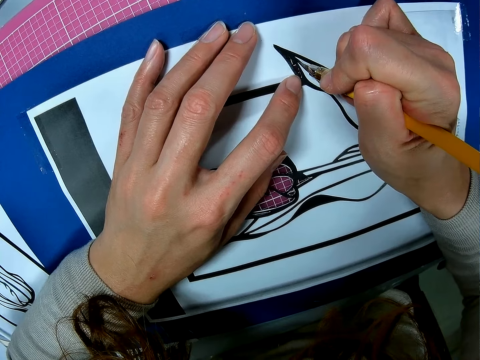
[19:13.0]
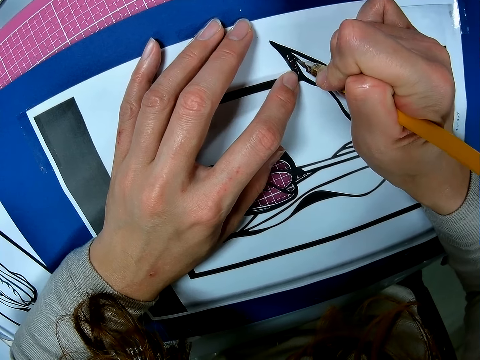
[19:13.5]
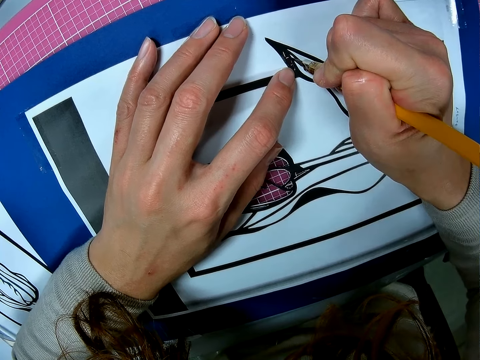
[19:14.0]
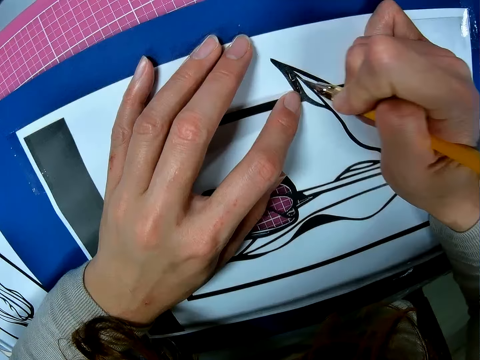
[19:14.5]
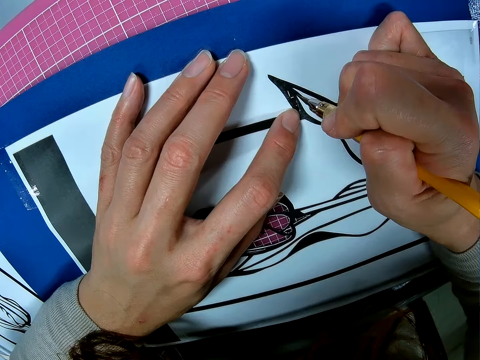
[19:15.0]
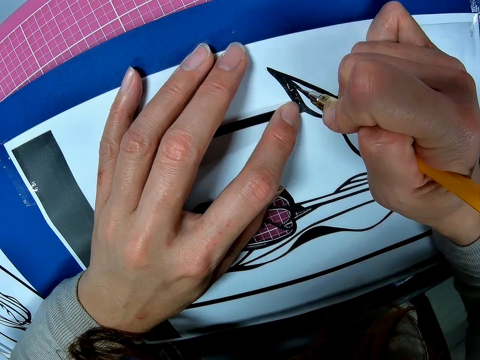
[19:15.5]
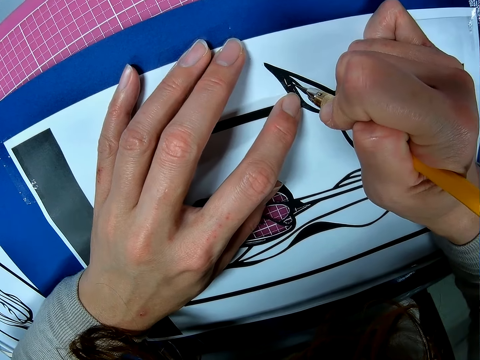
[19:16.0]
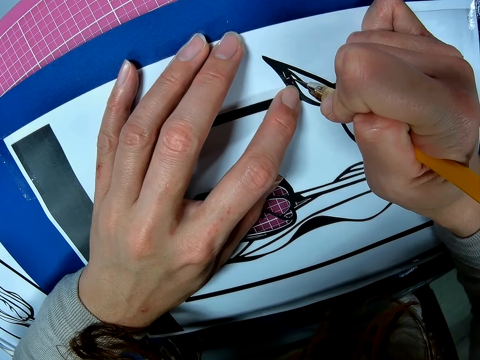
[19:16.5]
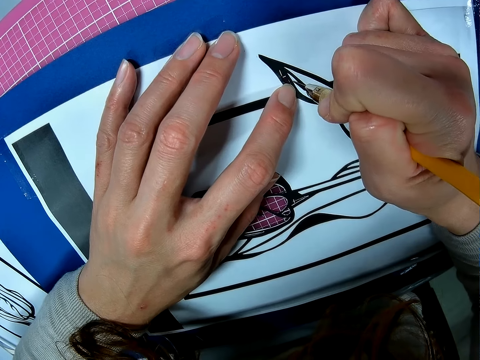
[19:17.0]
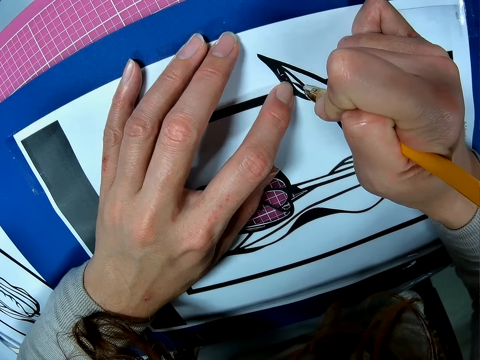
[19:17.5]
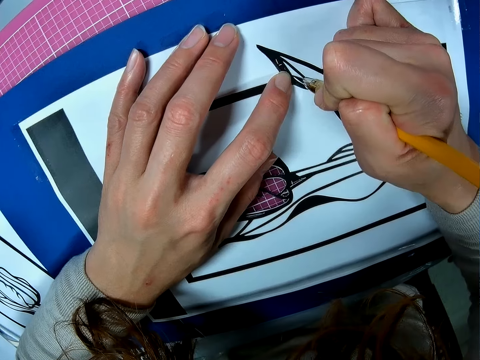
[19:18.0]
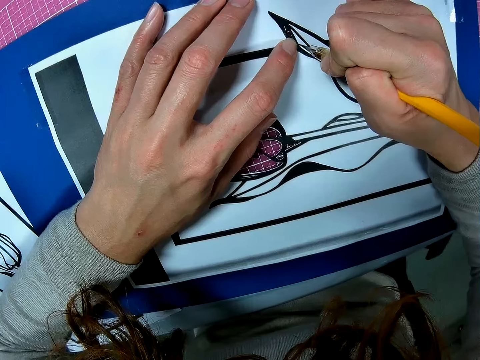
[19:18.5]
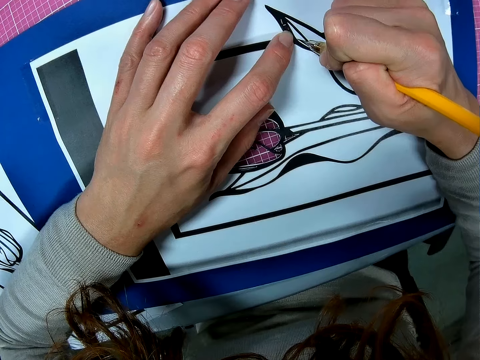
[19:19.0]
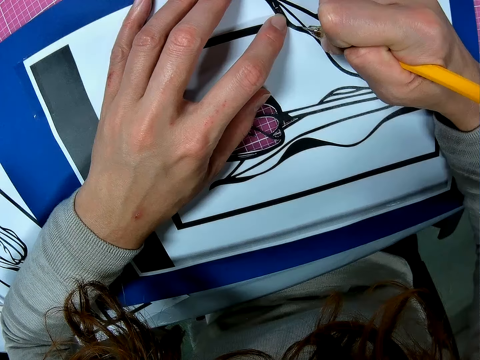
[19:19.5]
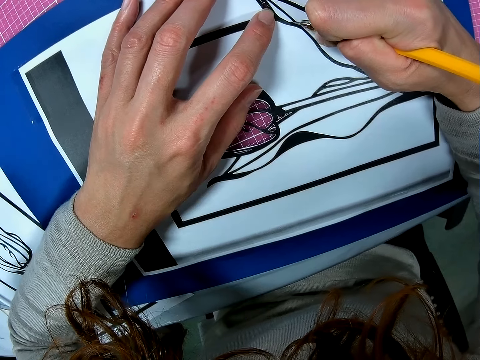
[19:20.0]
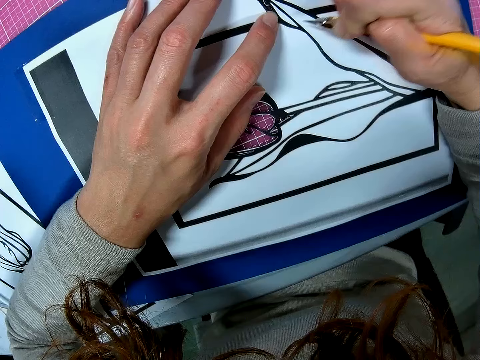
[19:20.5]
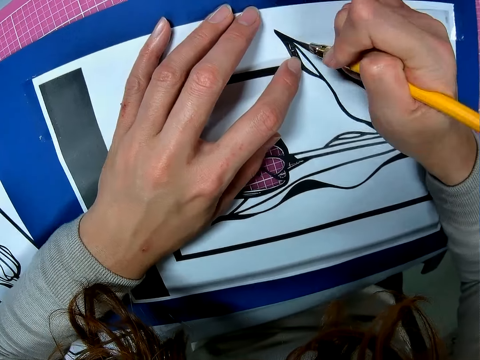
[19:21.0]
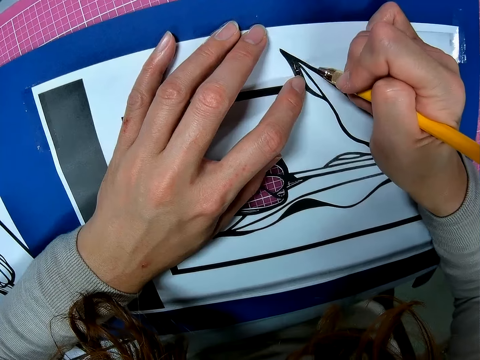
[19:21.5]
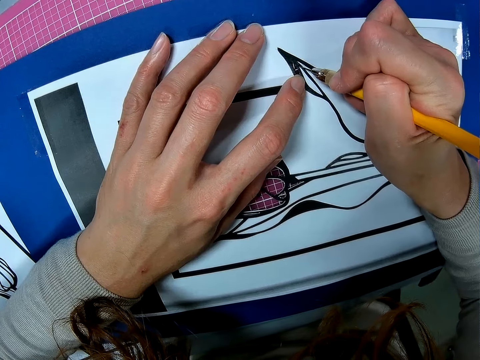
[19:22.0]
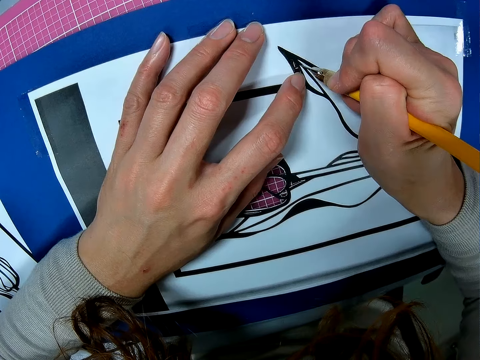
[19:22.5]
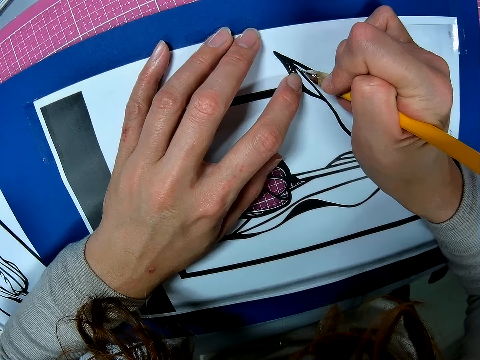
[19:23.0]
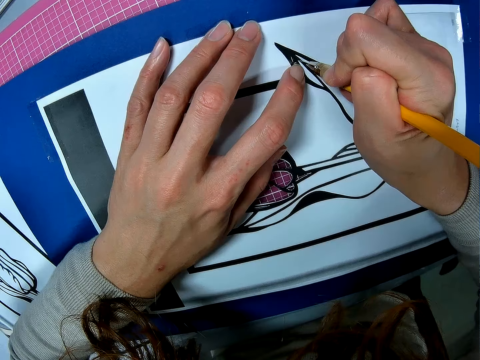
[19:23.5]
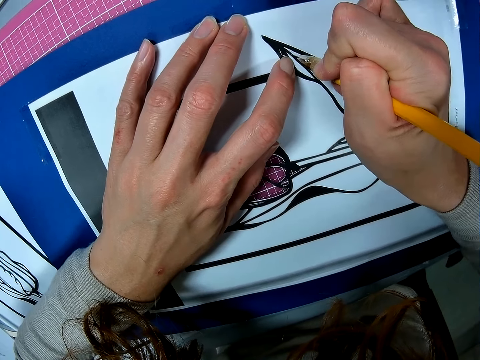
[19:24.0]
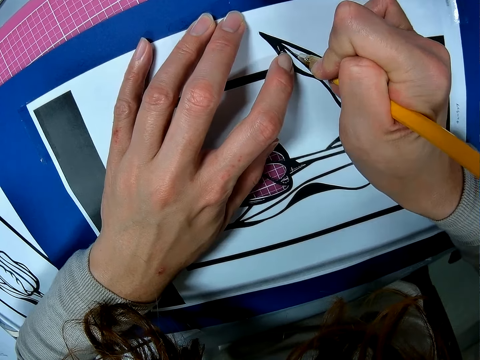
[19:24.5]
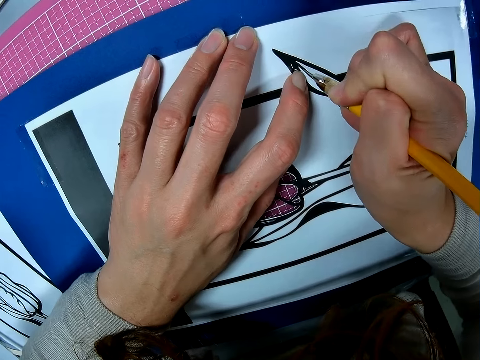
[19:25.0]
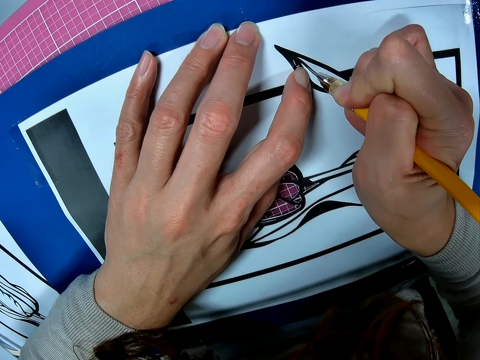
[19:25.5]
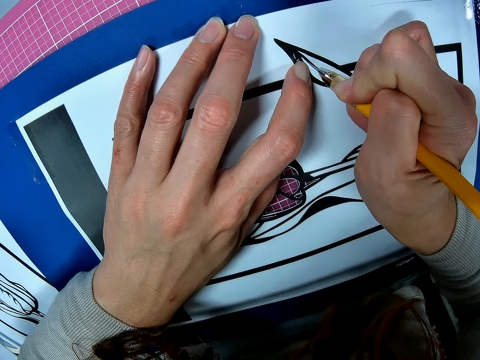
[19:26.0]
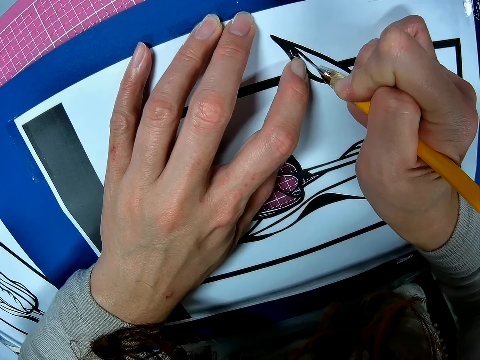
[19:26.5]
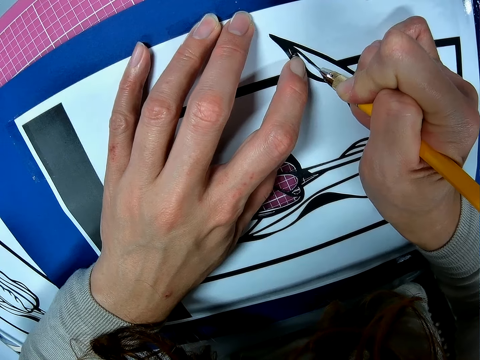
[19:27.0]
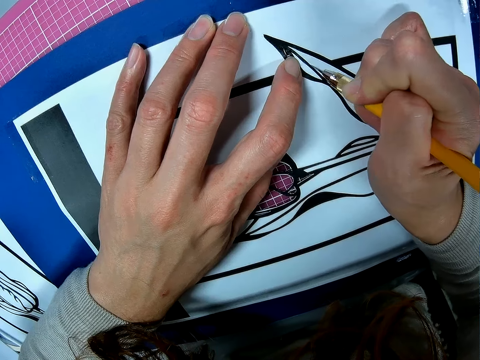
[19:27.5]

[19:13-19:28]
The camera wearer continues cutting the paper with the scalpel.

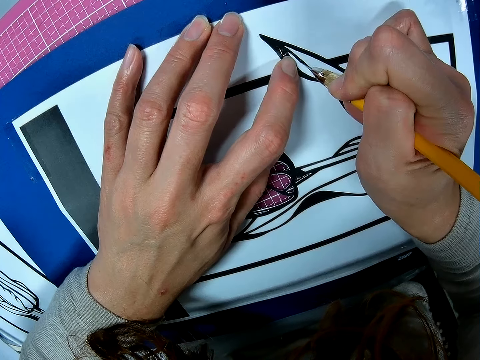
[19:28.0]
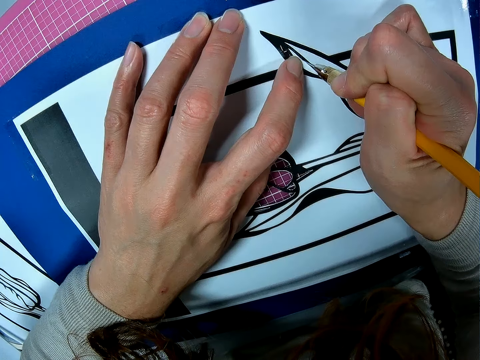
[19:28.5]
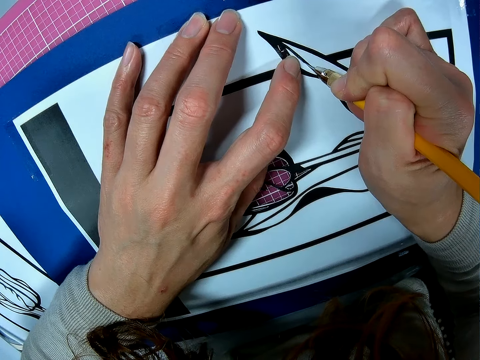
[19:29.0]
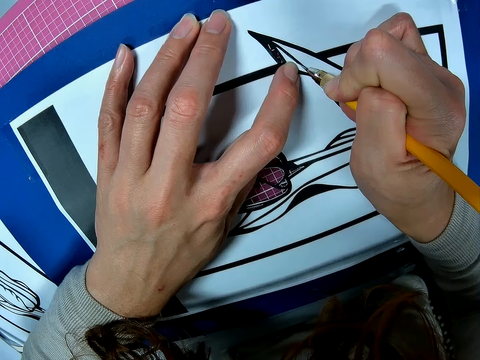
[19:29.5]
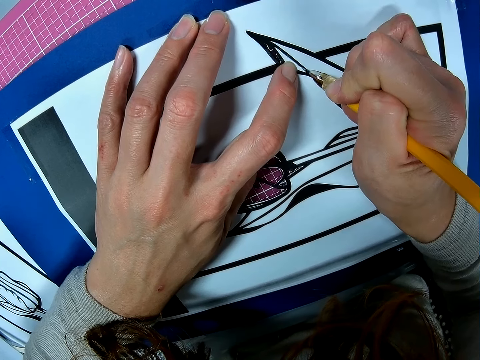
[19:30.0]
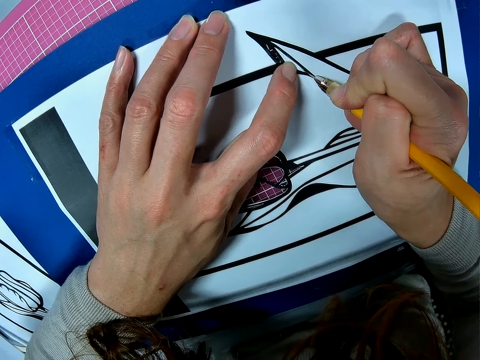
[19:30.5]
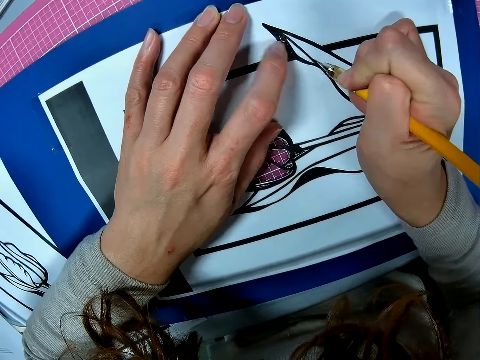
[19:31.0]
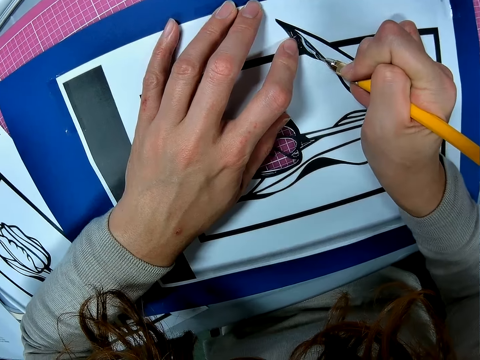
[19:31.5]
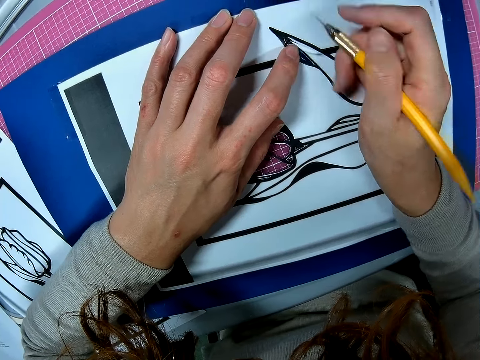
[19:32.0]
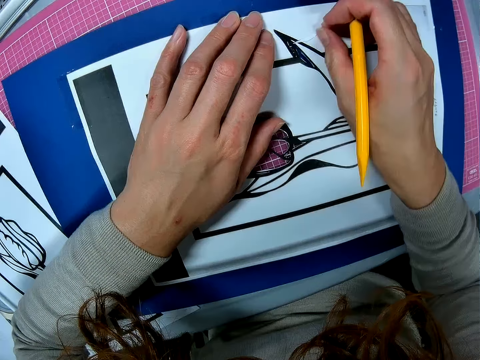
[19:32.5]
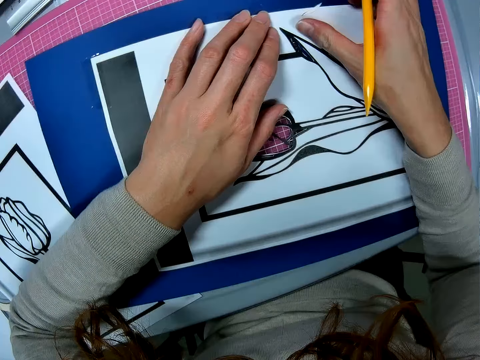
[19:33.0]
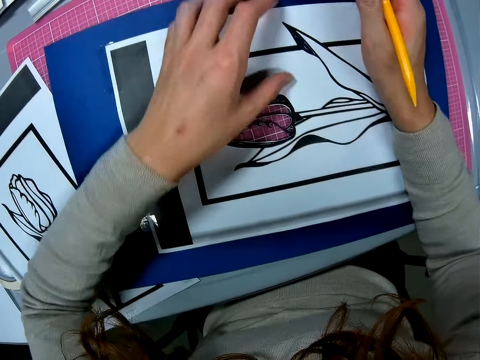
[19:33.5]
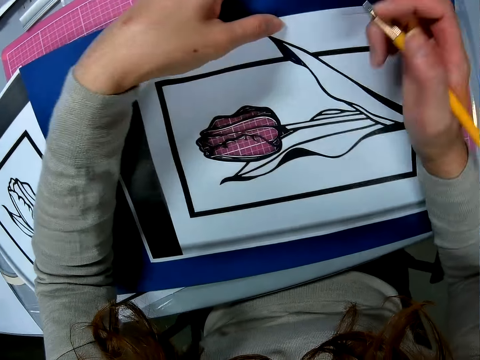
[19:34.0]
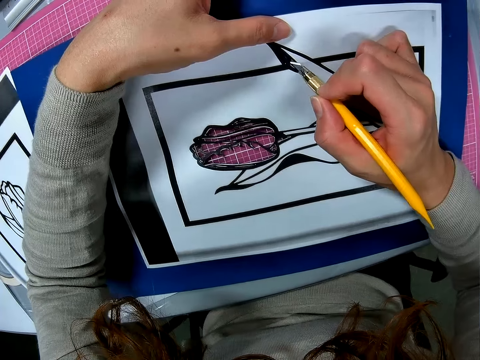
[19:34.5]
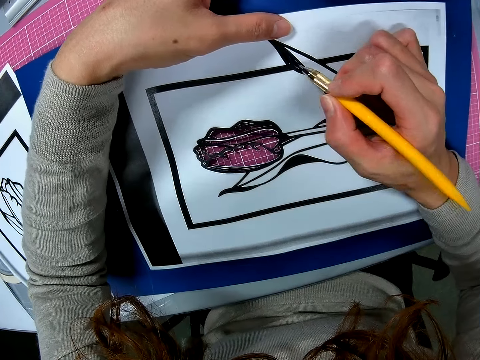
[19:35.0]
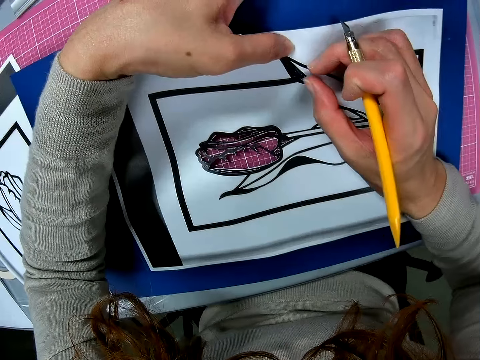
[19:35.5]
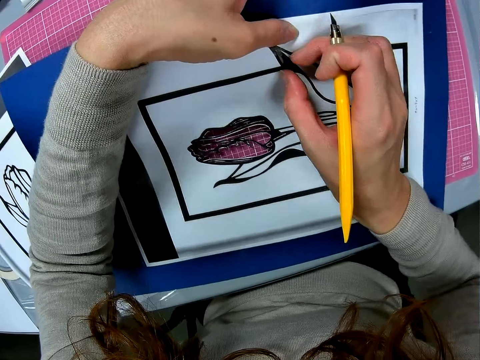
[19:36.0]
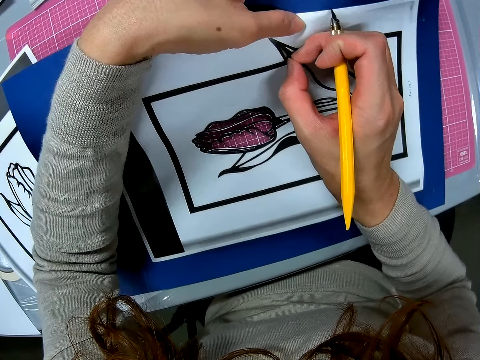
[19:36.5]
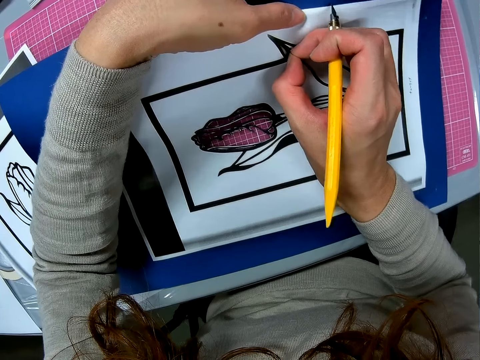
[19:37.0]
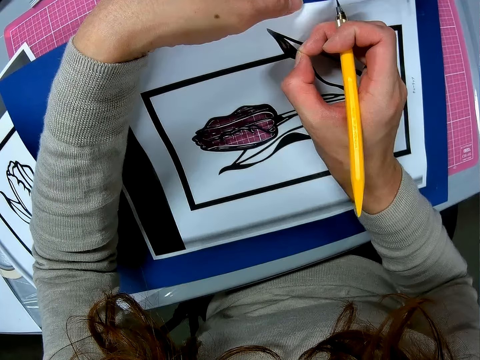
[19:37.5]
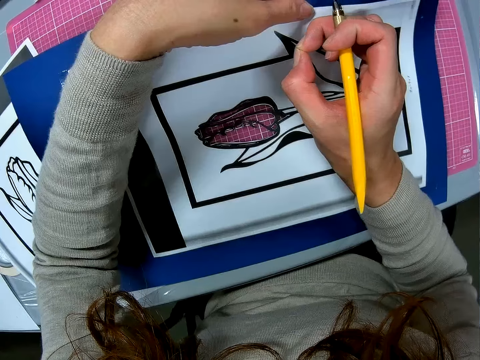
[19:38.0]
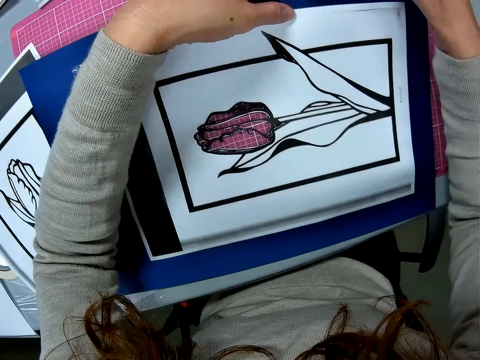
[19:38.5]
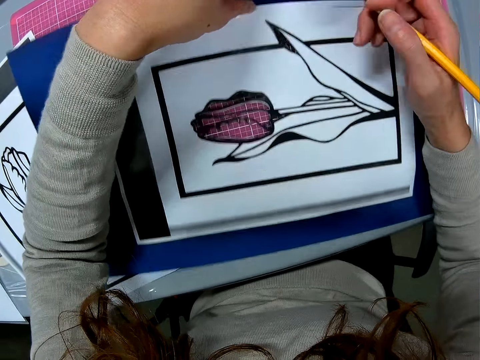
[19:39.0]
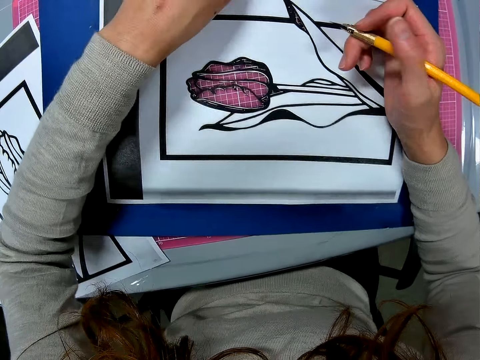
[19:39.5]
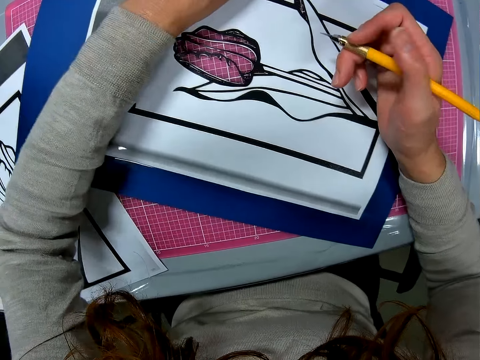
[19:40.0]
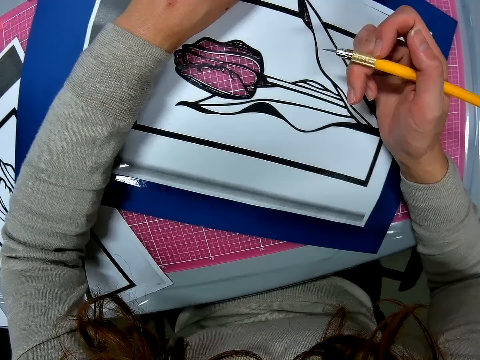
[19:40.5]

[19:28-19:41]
The camera wearer removes the piece of paper with her hand. She holds the paper board. She puts down the piece of paper.
